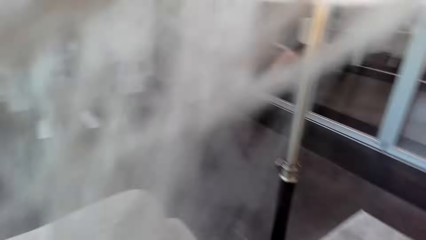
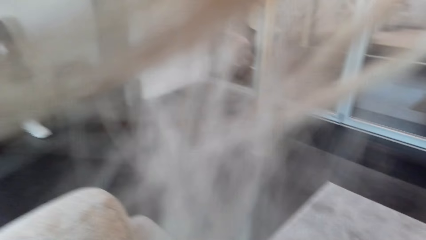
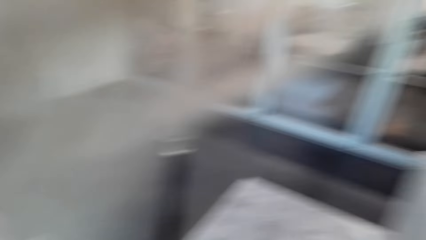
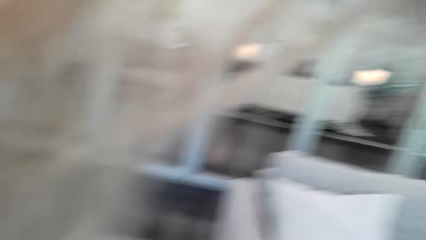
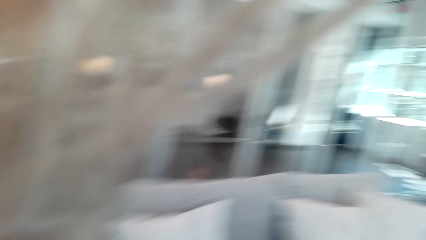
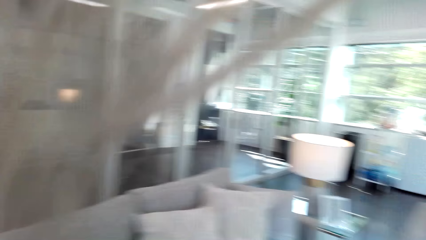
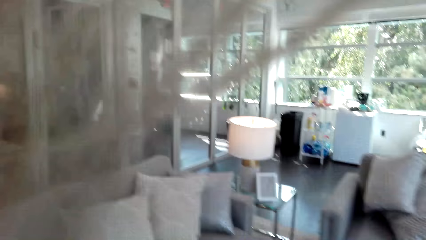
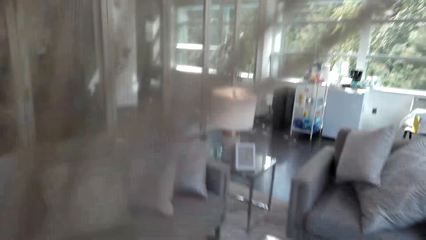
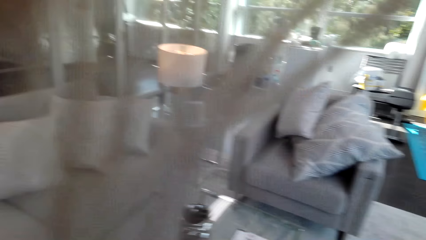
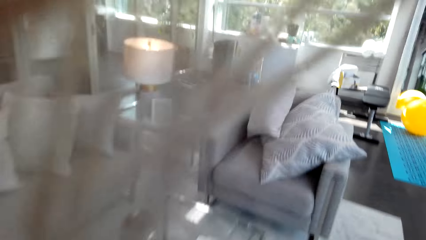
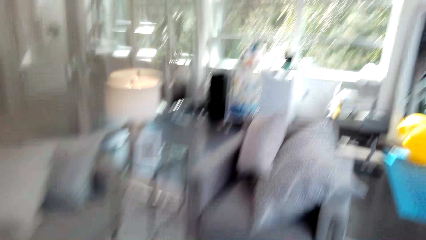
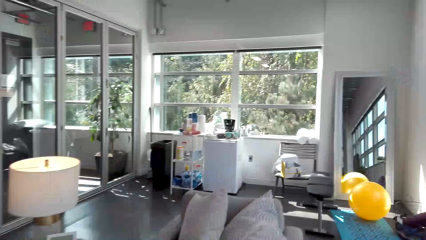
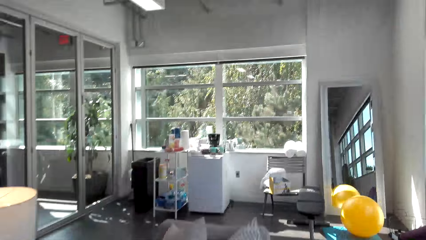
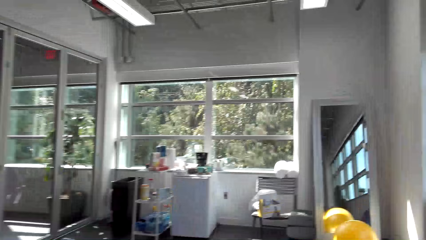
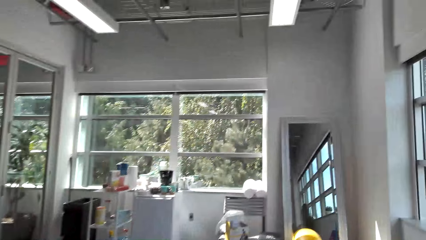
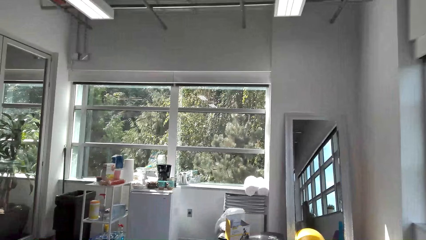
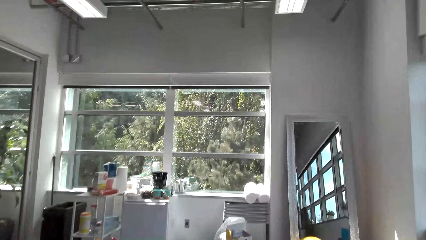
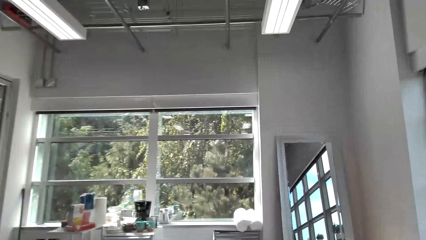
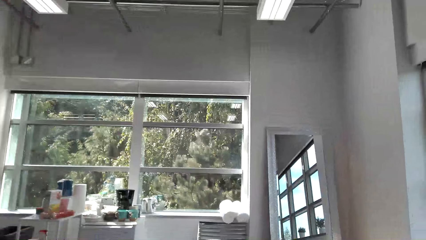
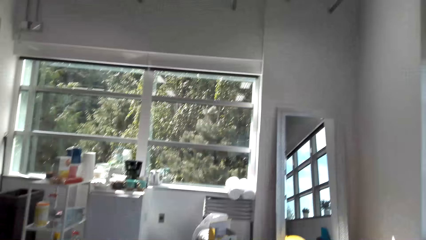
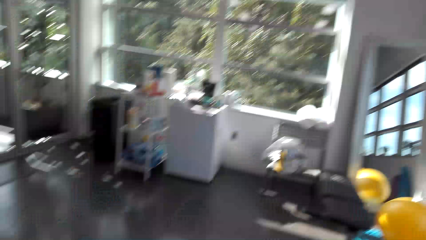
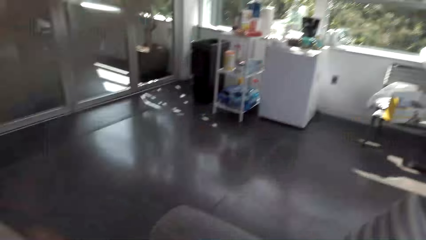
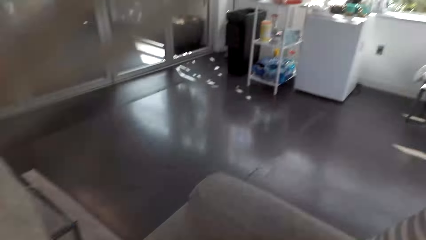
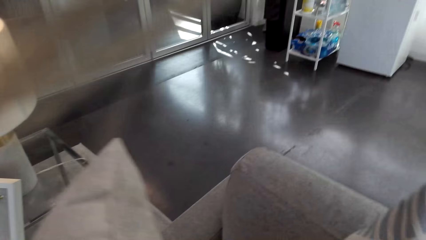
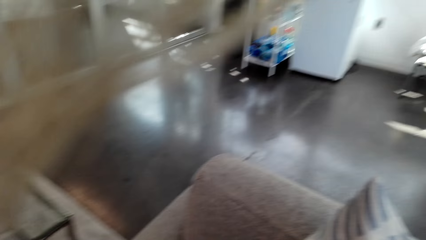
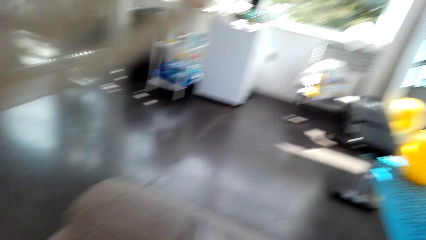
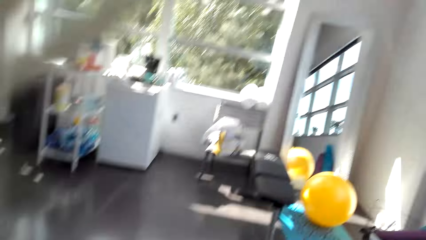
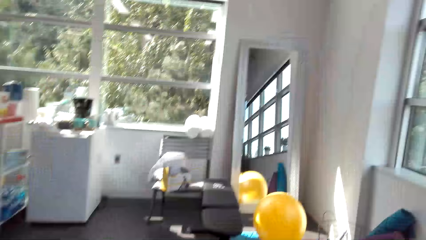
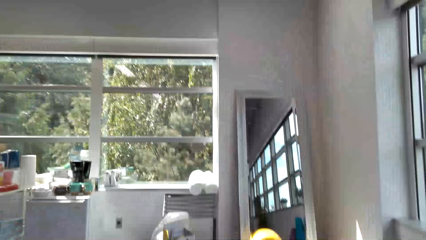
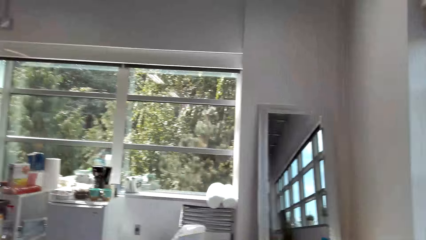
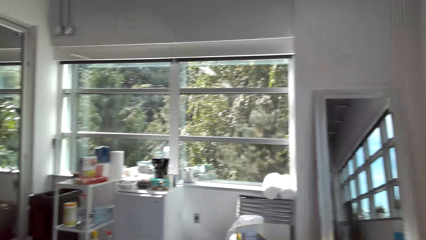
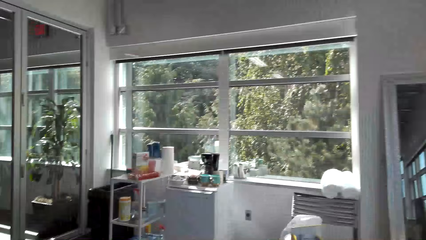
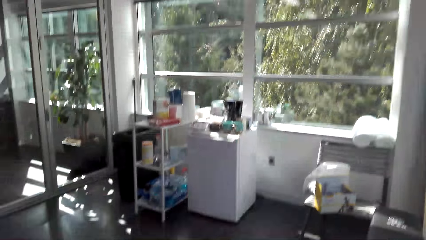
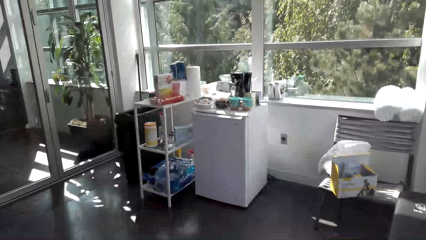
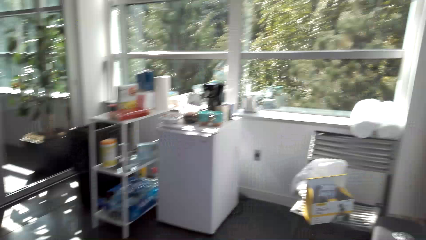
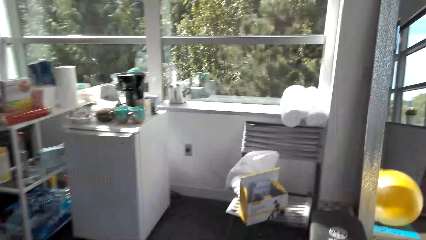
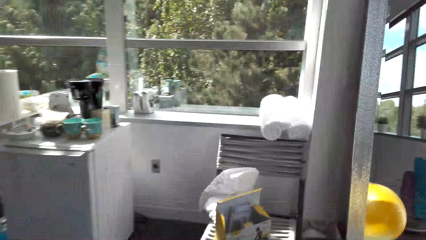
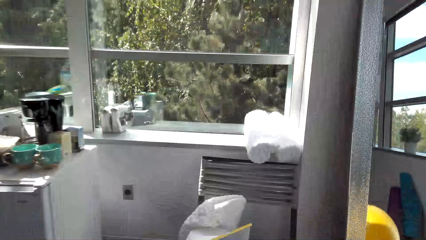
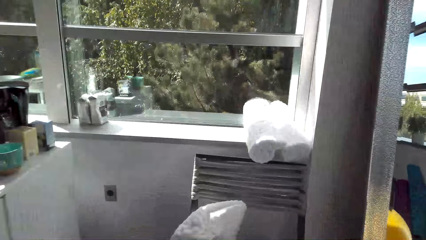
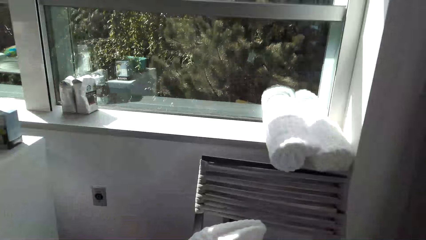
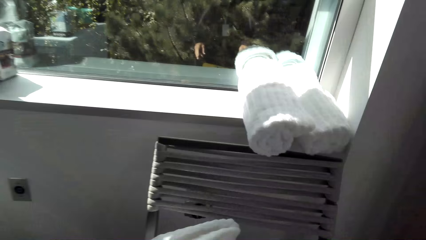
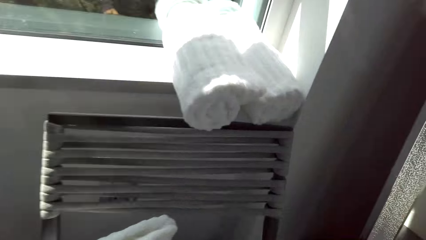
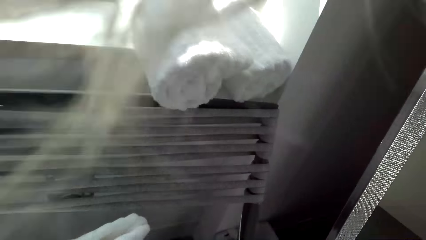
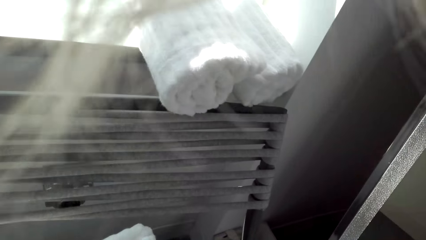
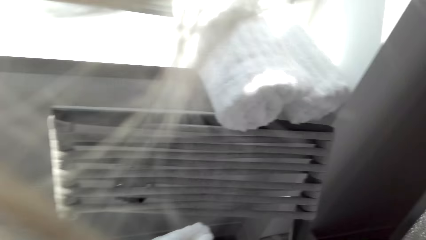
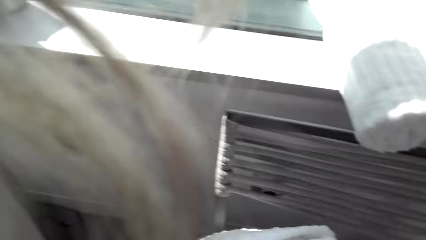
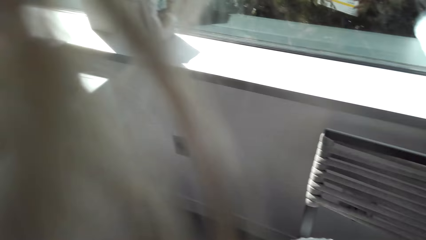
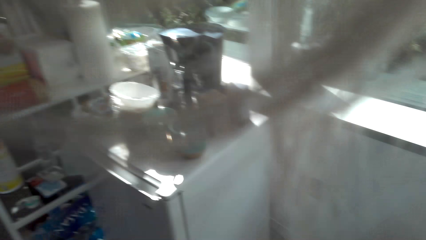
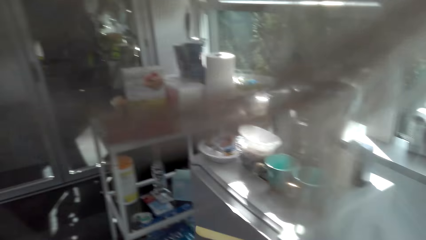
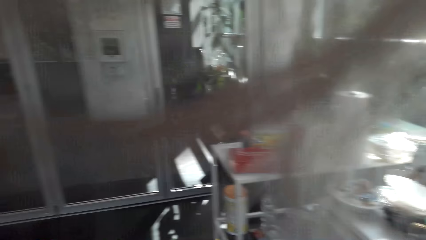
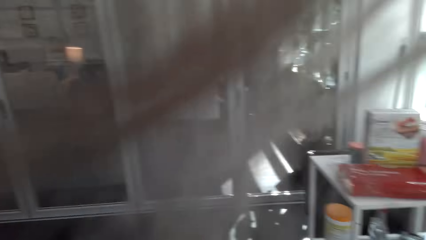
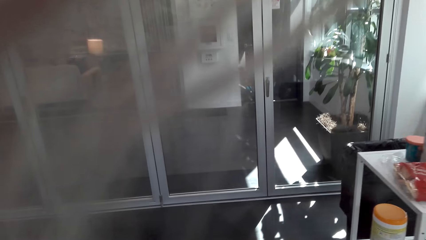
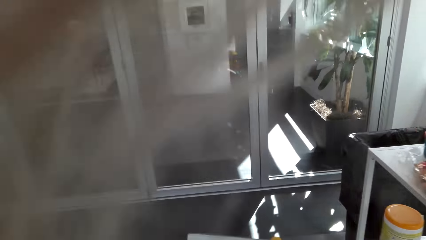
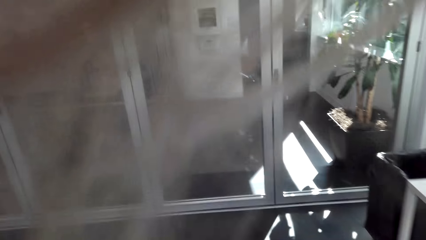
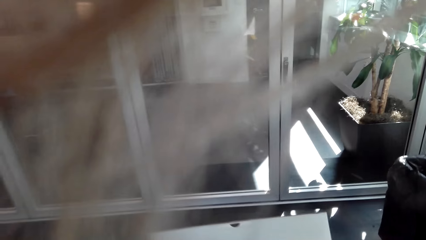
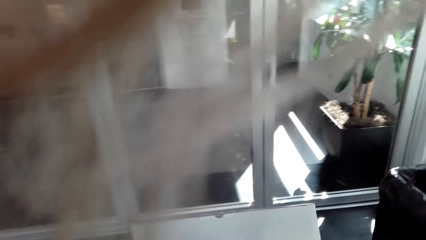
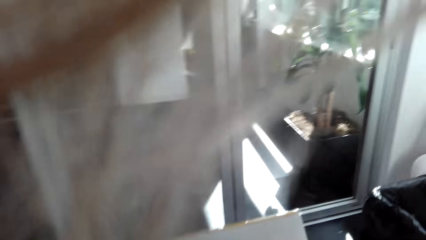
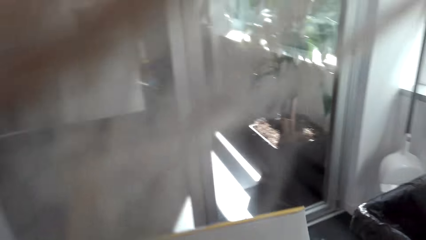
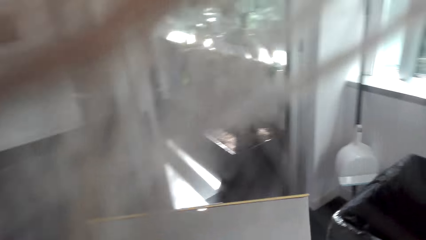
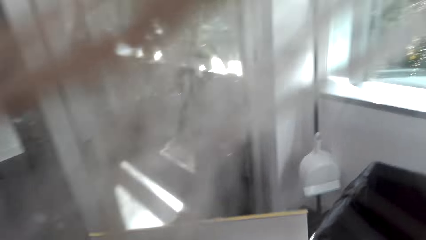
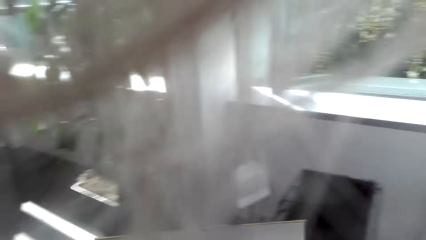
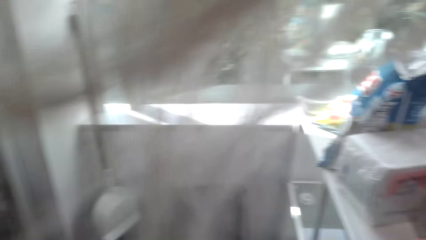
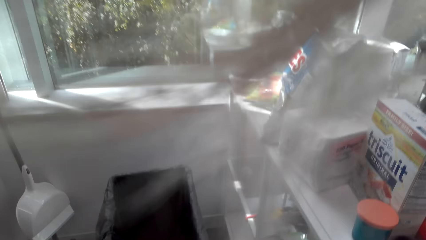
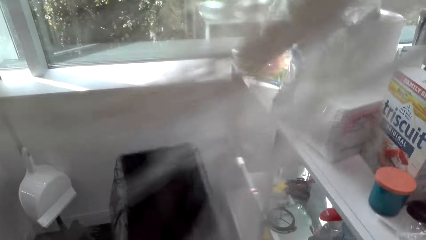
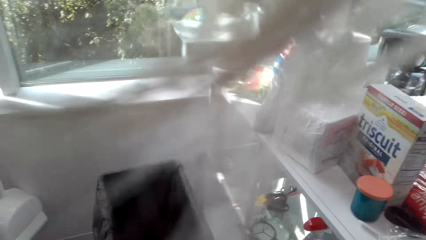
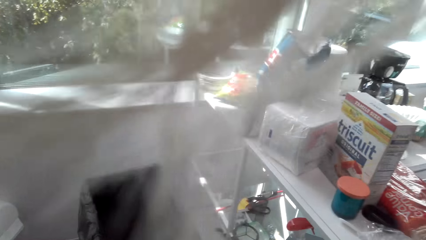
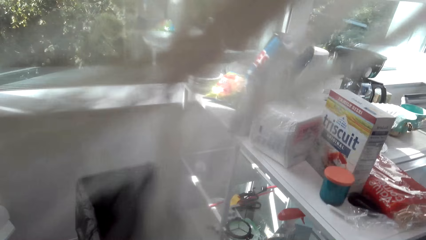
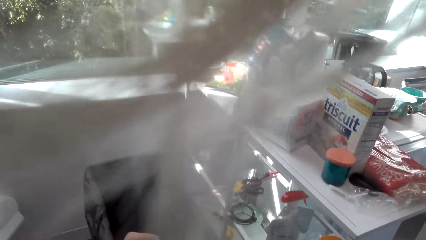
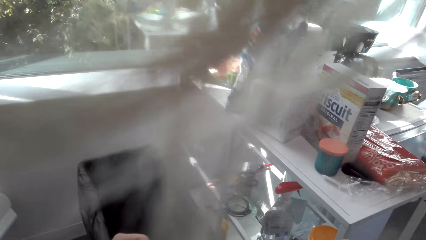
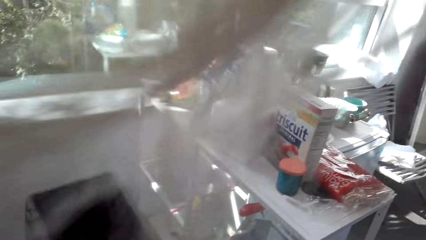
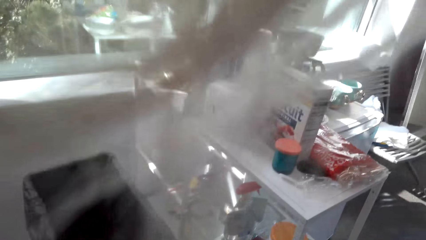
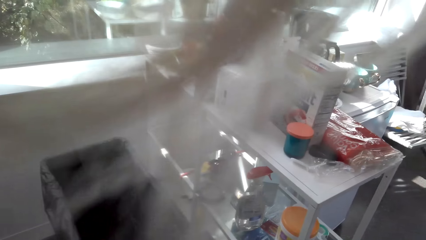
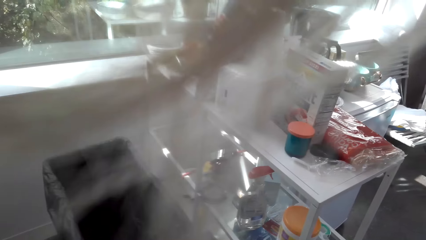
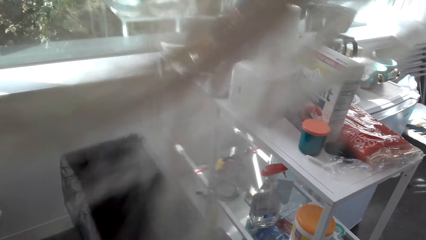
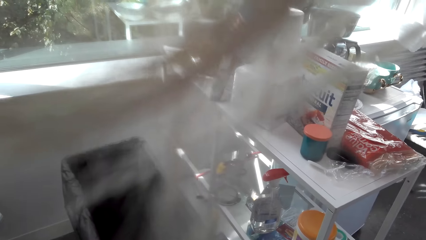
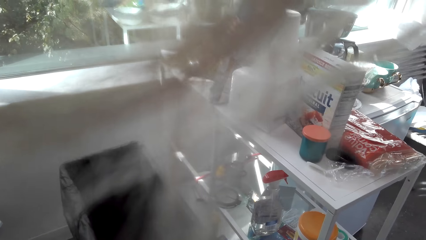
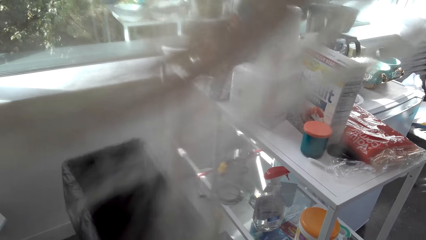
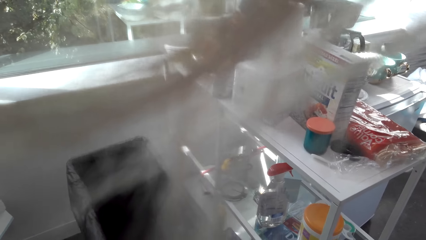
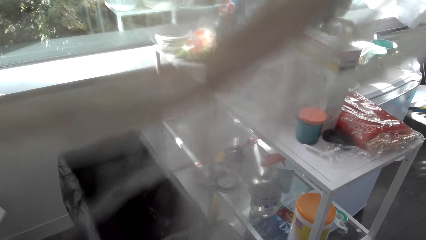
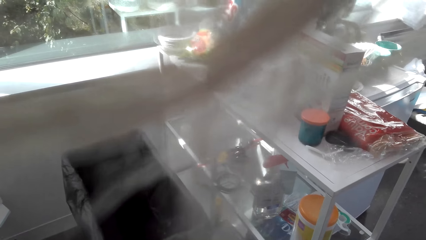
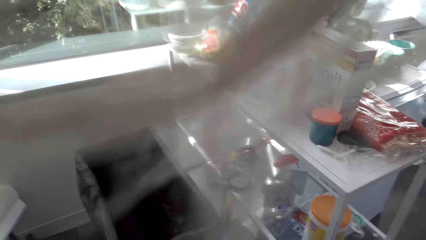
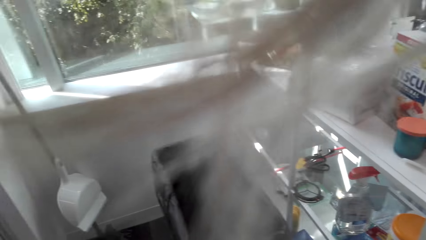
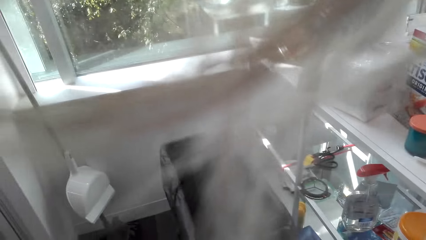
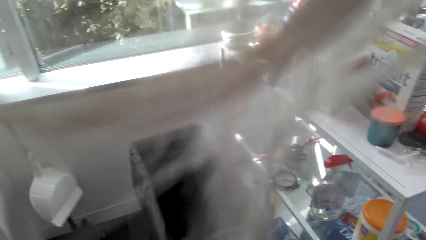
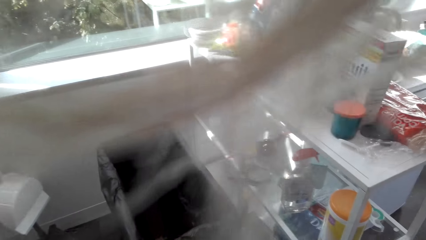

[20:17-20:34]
The camera wearer puts a pillow on the chair. They walk in the room. They hold a paper. They stand beside a bin.
